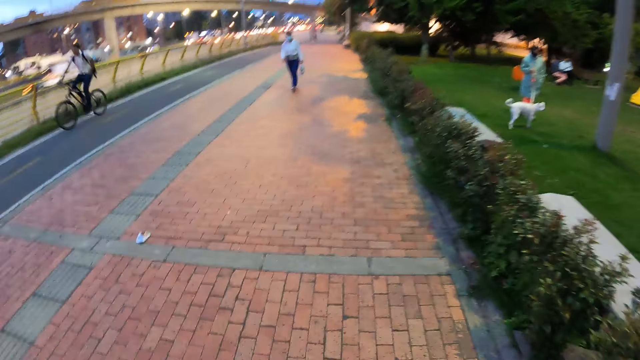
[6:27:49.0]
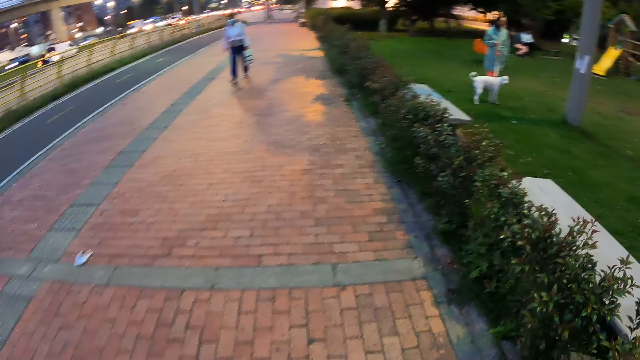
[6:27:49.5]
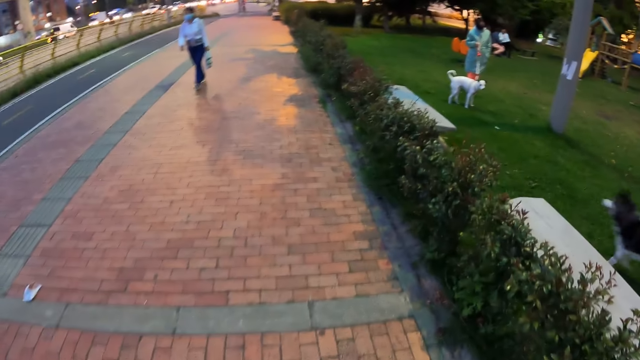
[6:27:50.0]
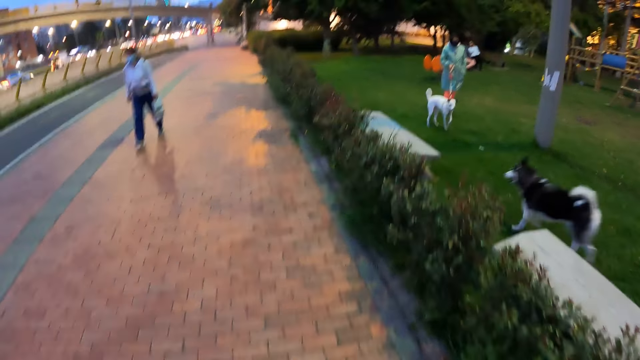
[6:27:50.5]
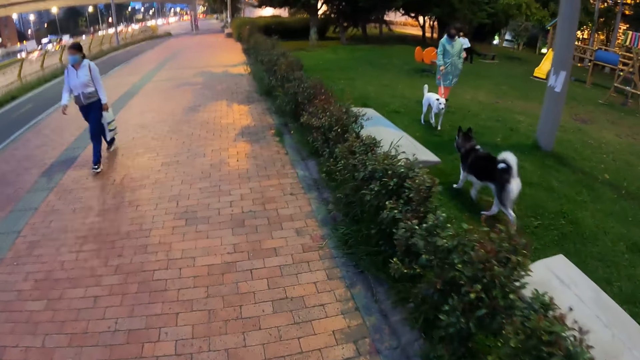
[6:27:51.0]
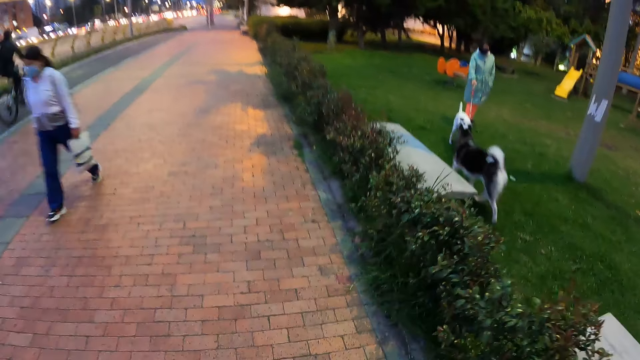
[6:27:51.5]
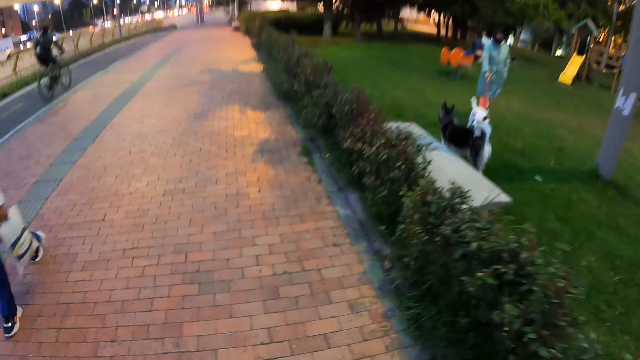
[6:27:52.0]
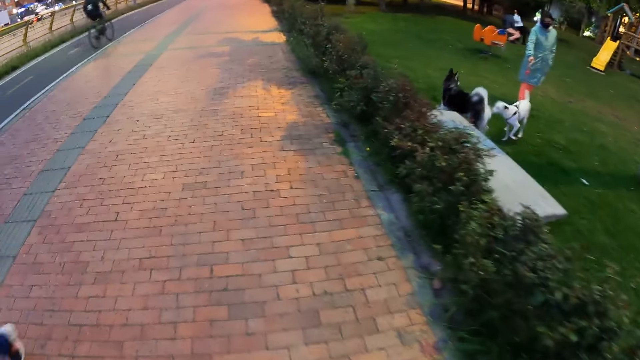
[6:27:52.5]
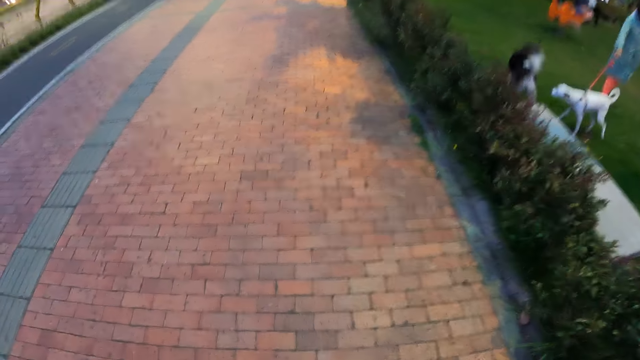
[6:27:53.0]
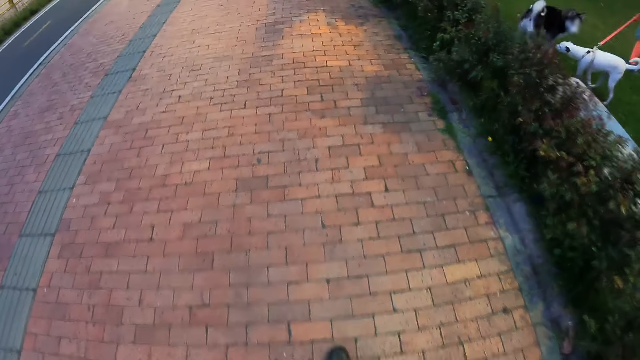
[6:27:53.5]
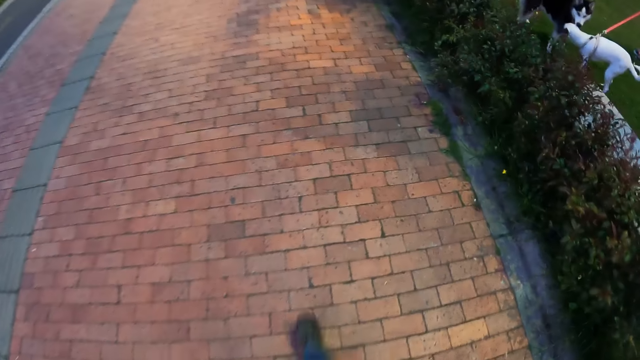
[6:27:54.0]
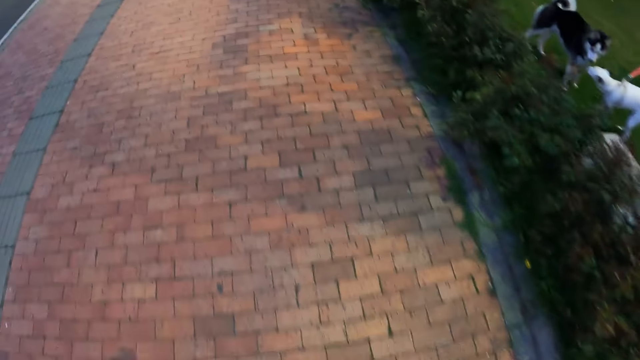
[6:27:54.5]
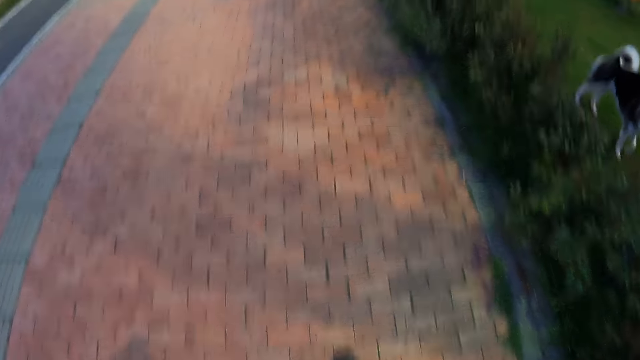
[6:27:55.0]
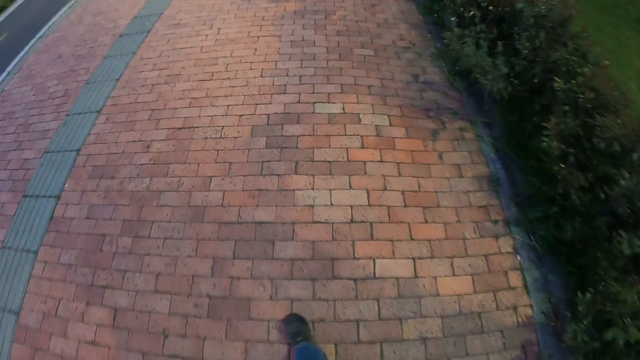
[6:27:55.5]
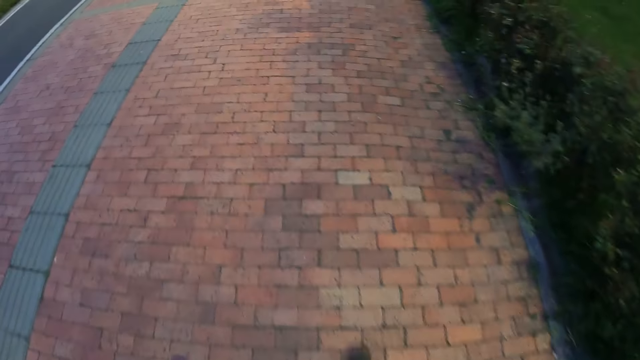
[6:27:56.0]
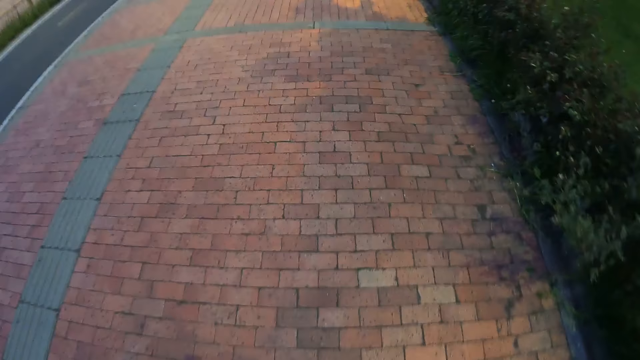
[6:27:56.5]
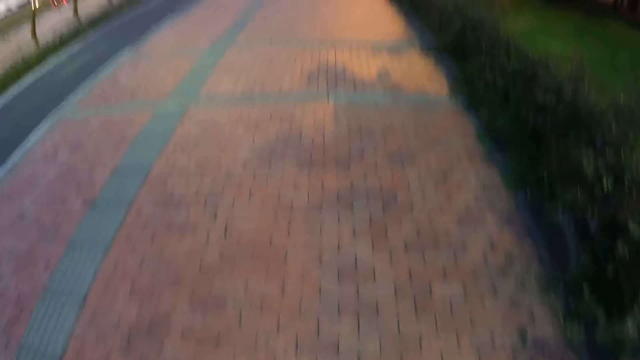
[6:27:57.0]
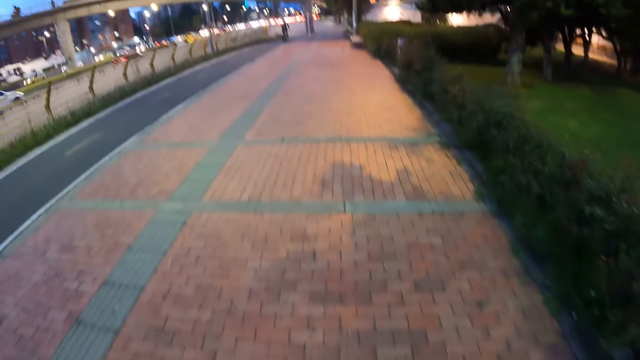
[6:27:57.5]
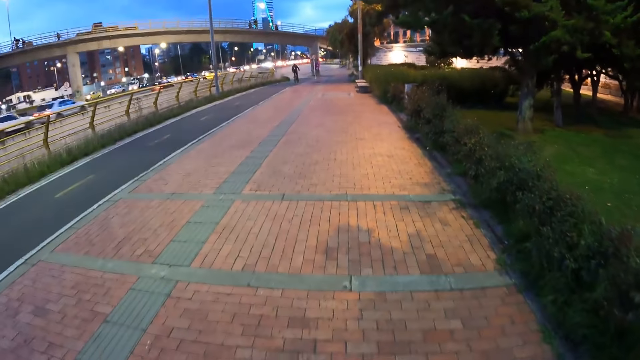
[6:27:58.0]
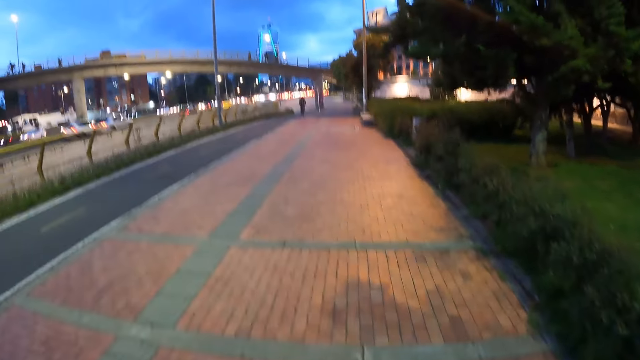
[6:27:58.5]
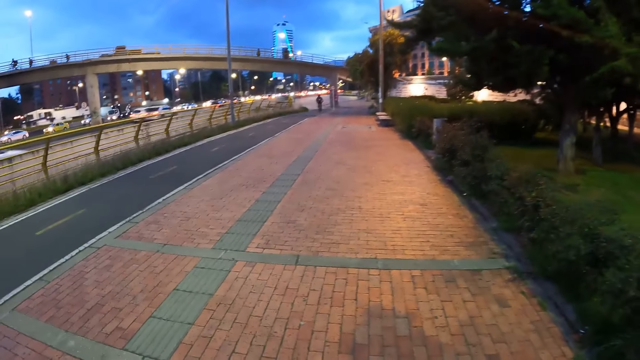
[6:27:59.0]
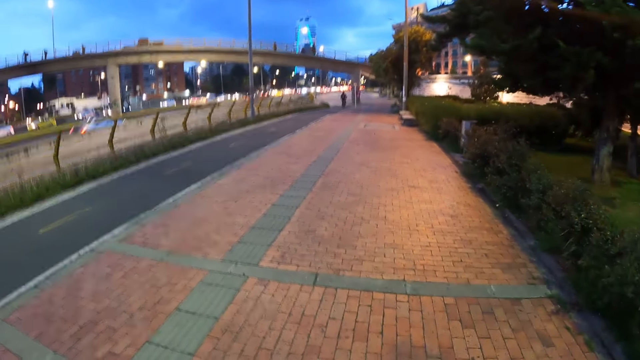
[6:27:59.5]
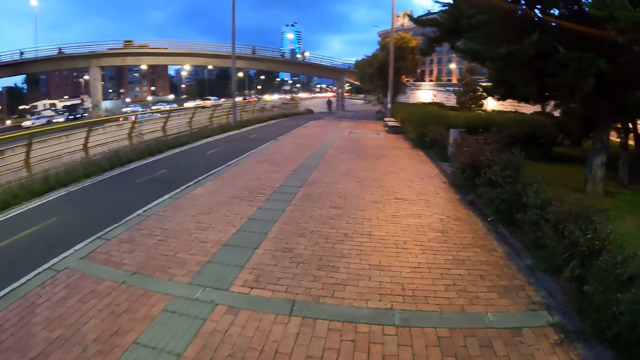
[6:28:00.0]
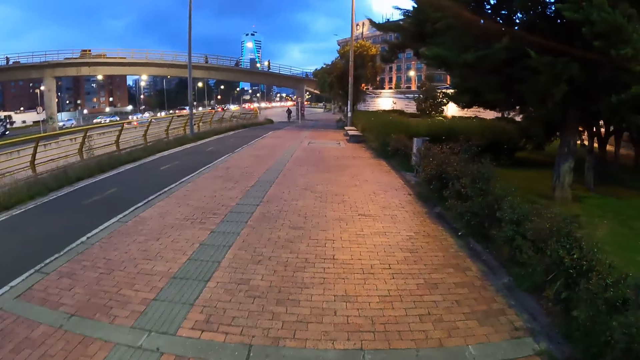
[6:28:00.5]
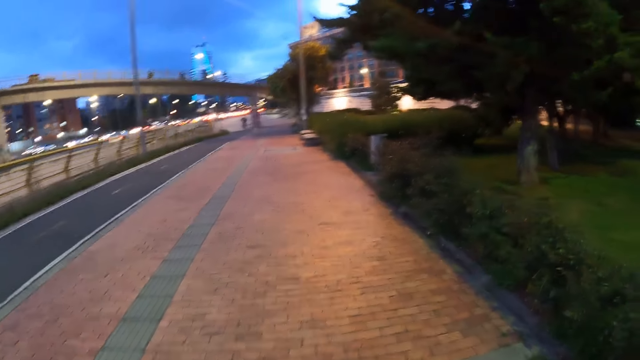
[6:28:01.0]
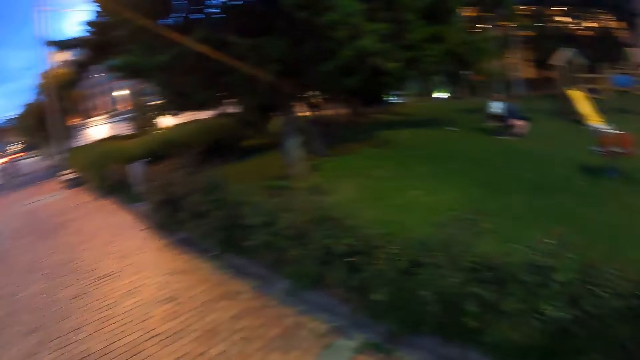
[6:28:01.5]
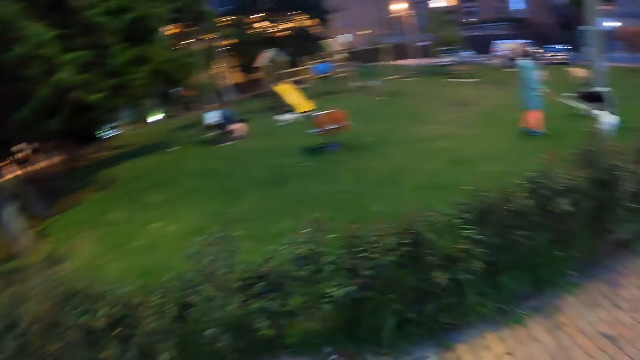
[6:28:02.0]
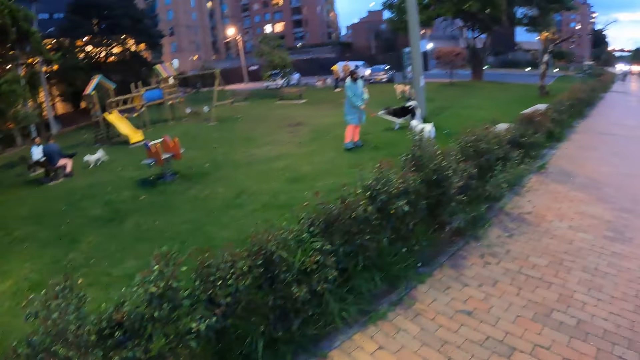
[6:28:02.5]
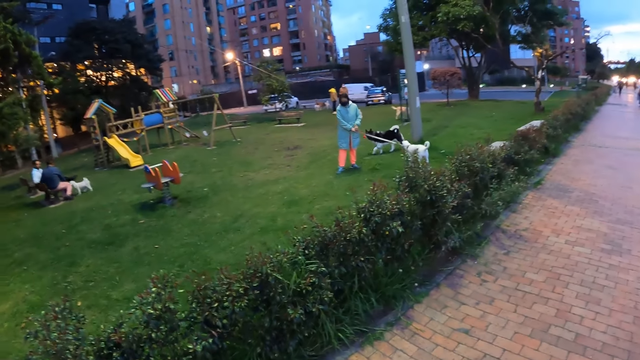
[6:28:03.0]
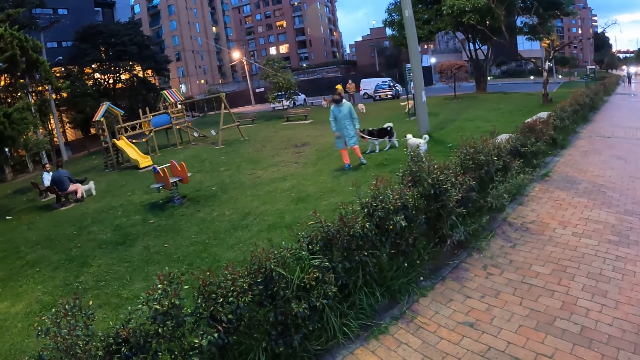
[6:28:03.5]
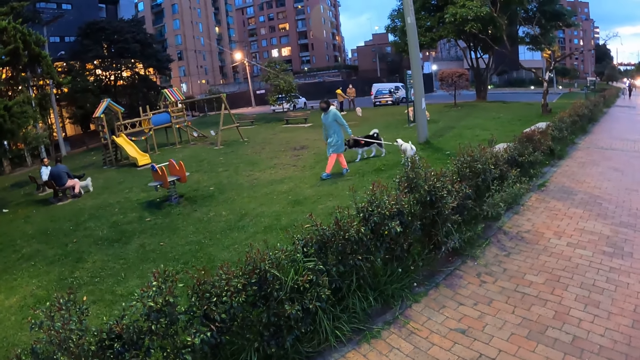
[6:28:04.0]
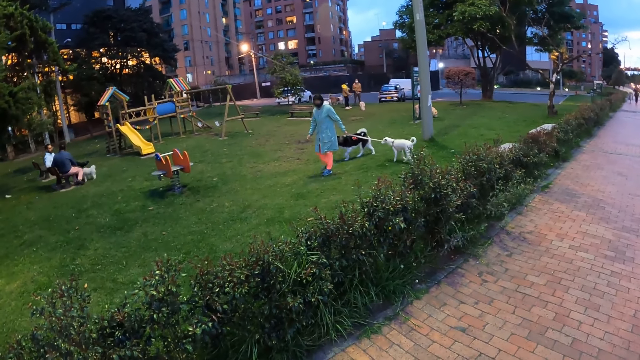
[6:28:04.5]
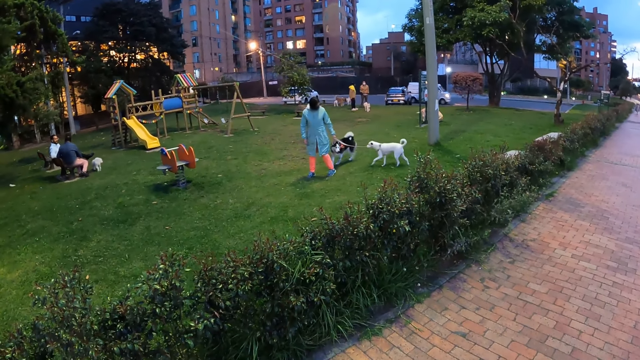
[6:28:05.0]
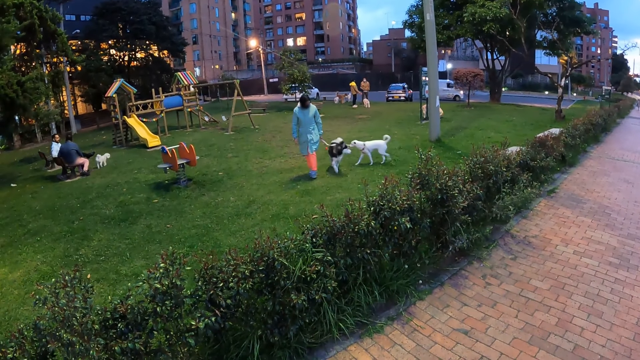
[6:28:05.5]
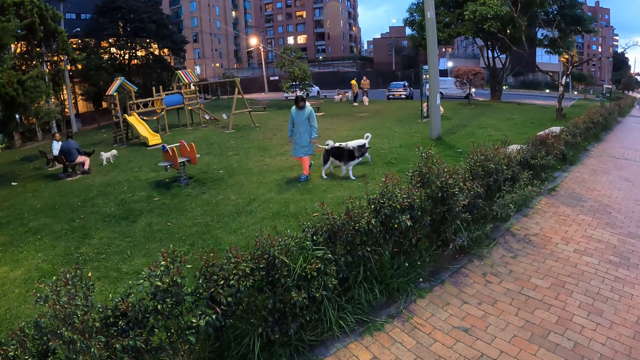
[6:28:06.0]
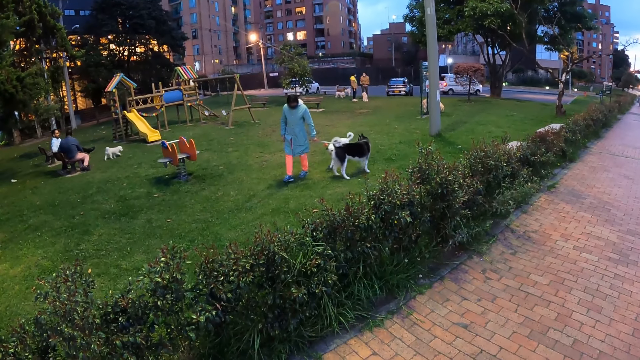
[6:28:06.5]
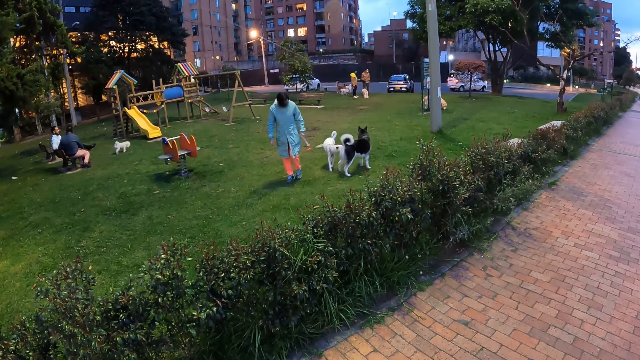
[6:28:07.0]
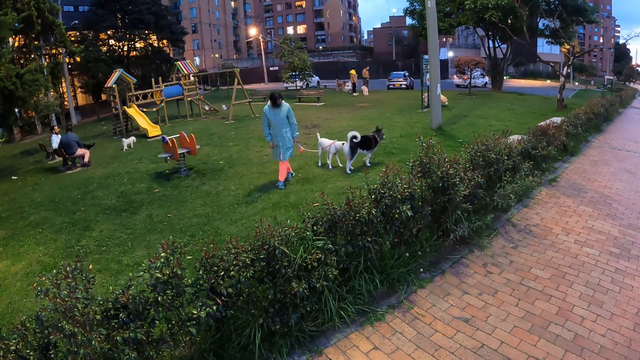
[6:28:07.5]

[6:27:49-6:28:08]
The camera wearer walks on the pathway. The dog plays with another dog in the dog park. The camera wearer looks at the dogs.

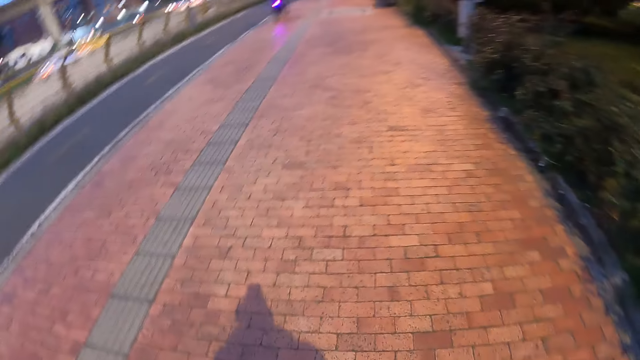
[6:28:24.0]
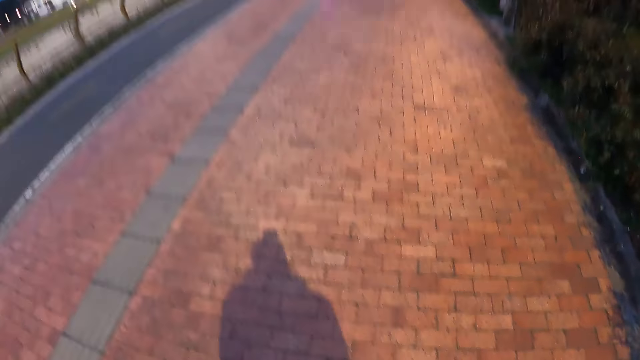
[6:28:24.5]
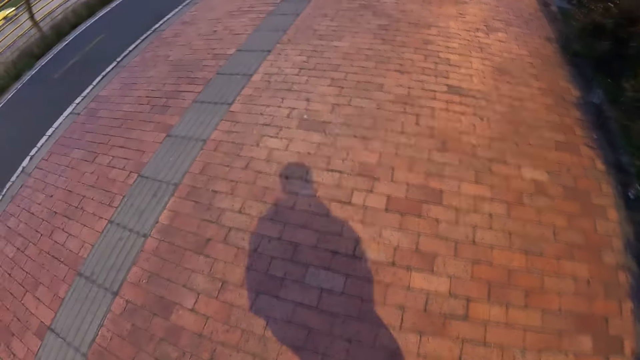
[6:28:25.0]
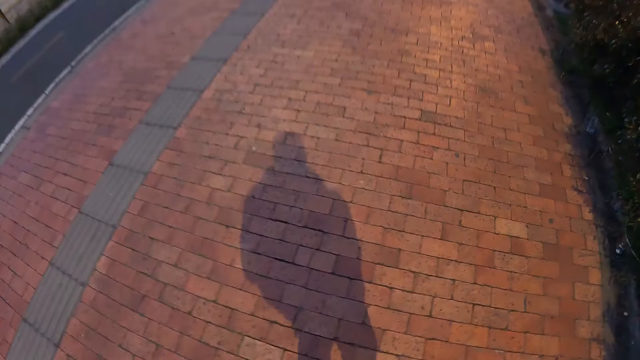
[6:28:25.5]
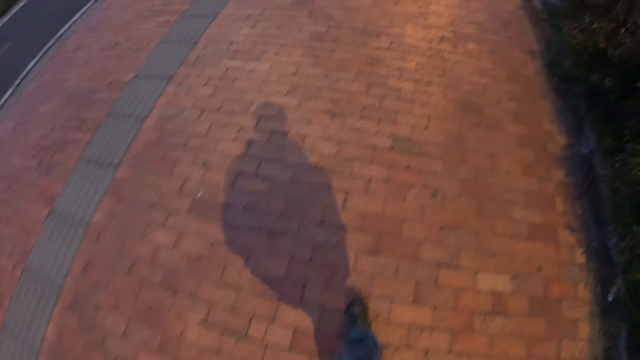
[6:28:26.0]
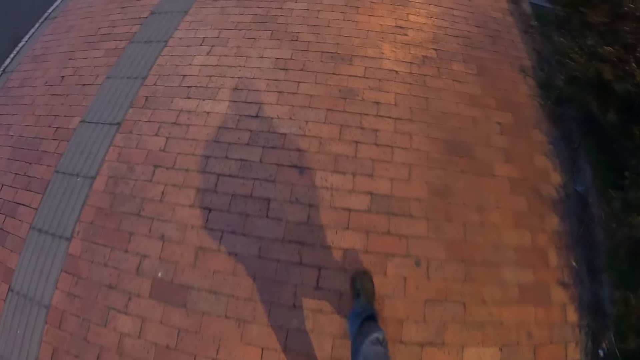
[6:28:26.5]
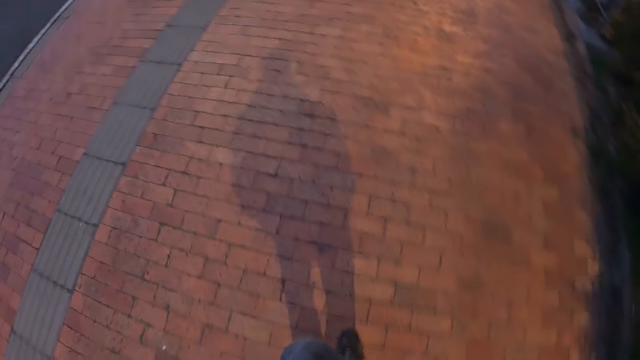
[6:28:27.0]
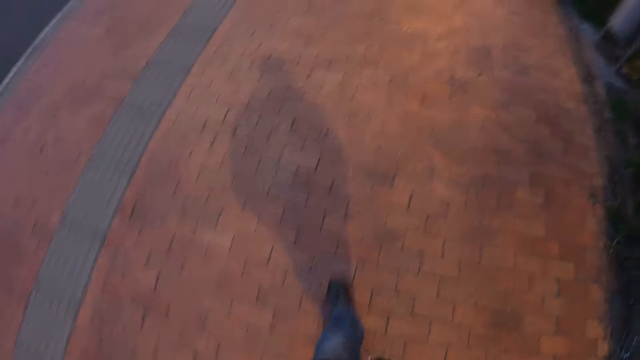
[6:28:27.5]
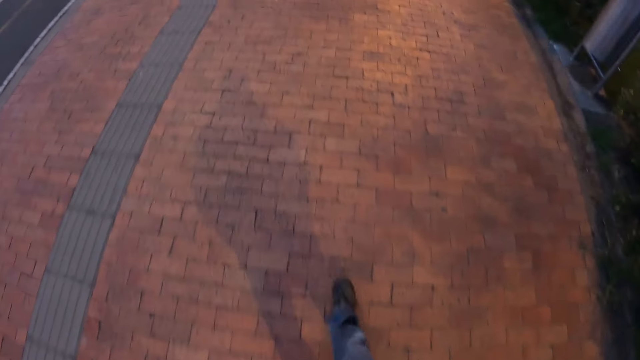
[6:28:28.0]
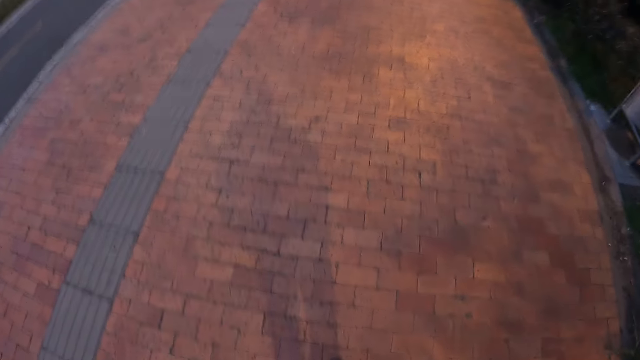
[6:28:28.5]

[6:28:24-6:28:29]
The camera wearer walks on the pathway.
